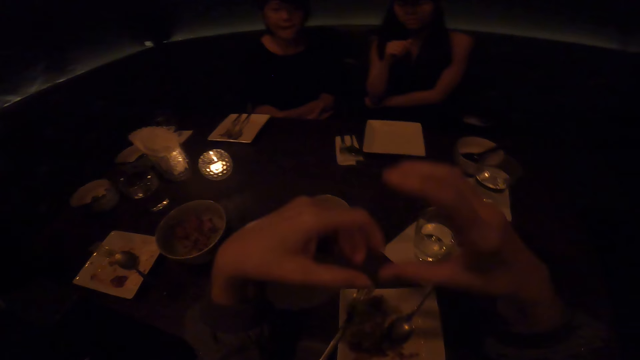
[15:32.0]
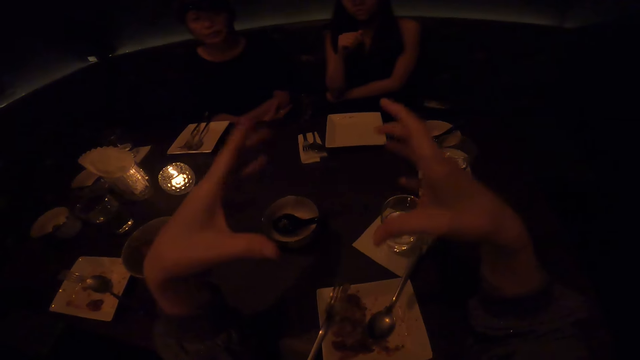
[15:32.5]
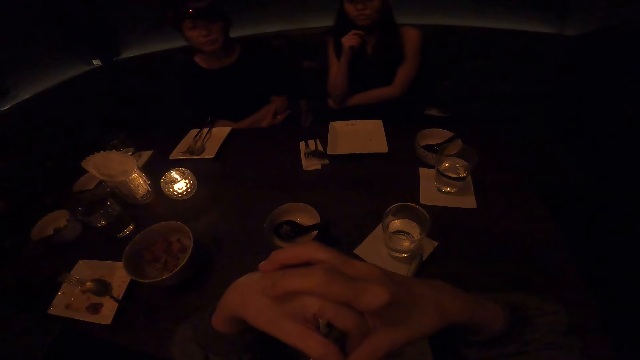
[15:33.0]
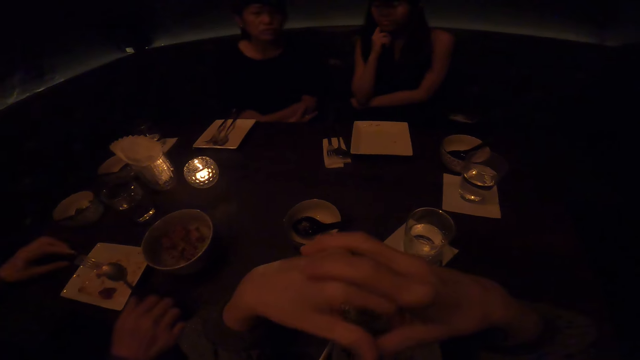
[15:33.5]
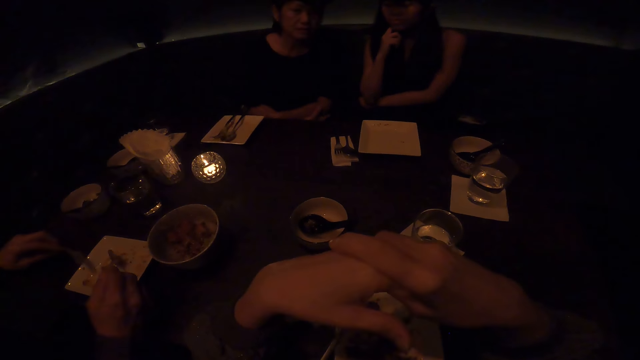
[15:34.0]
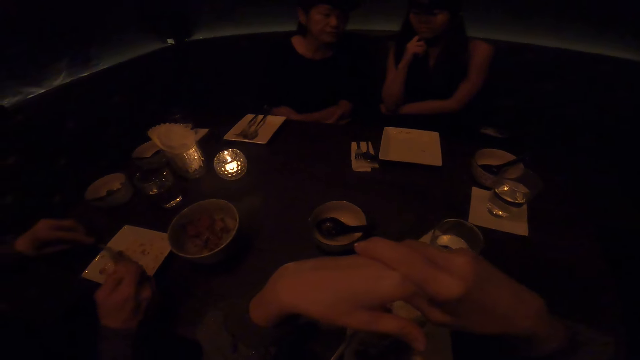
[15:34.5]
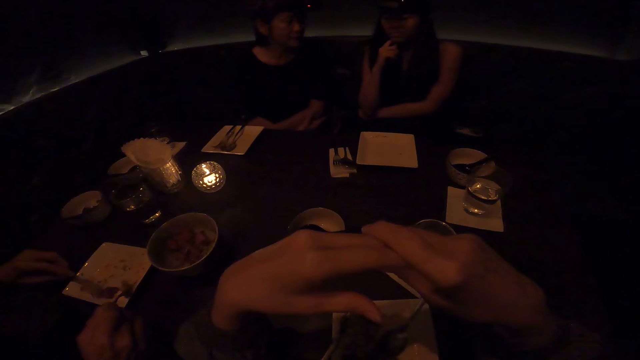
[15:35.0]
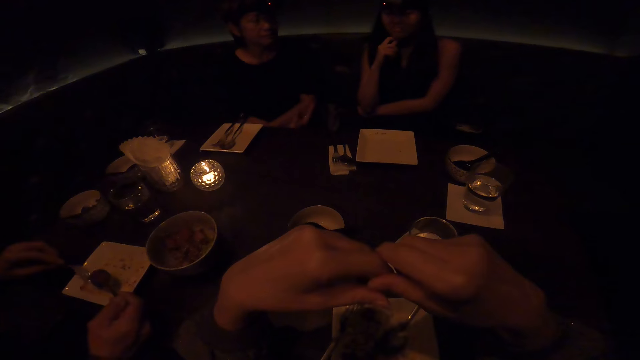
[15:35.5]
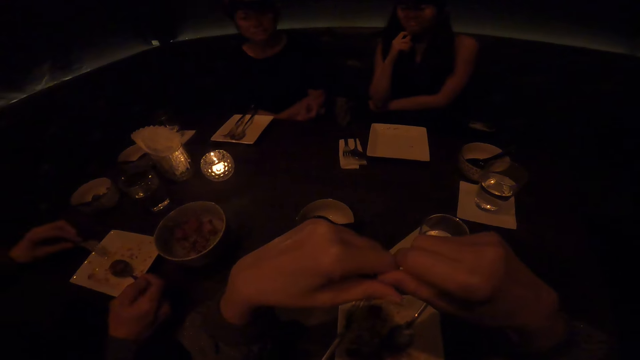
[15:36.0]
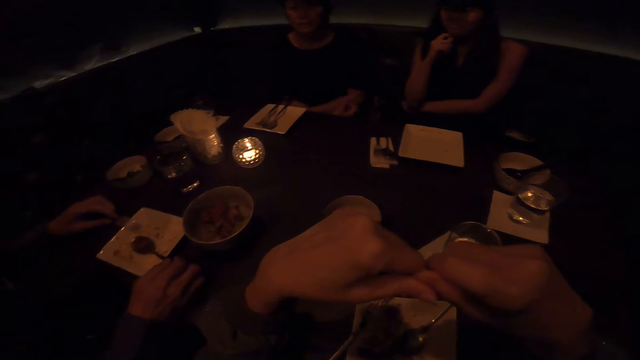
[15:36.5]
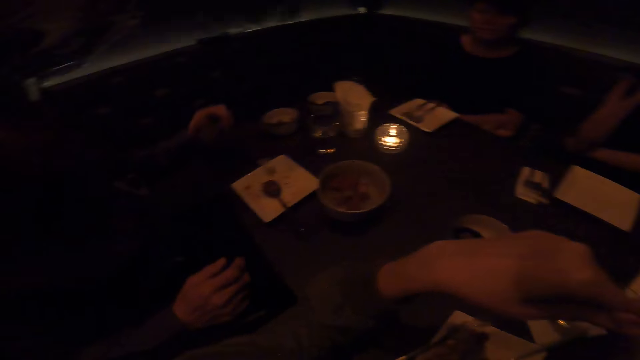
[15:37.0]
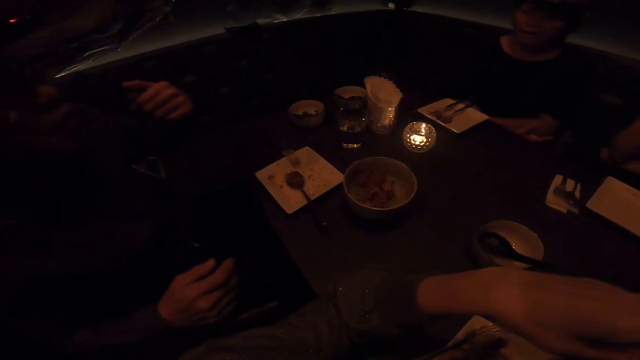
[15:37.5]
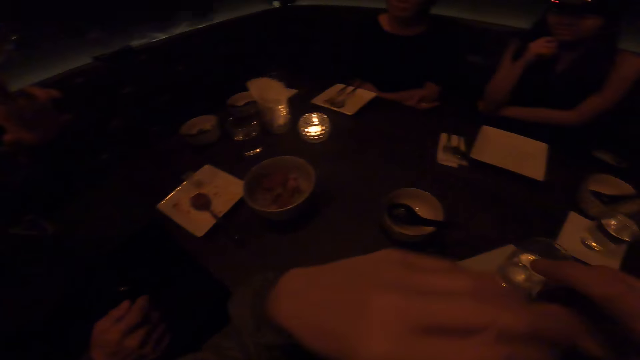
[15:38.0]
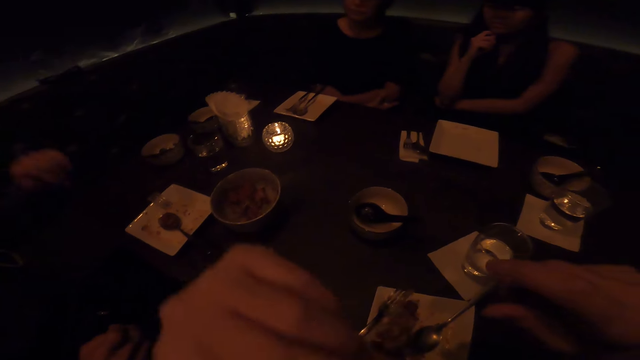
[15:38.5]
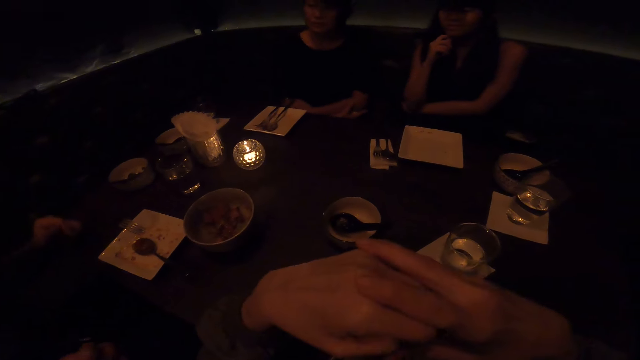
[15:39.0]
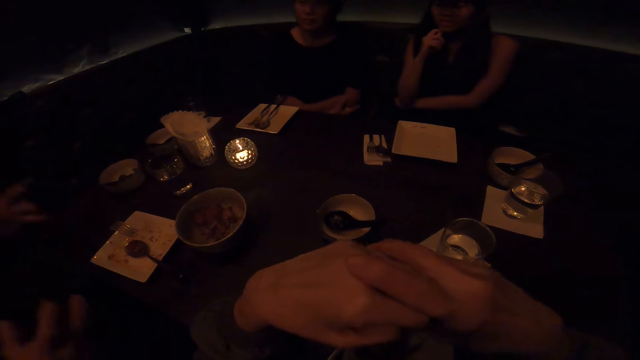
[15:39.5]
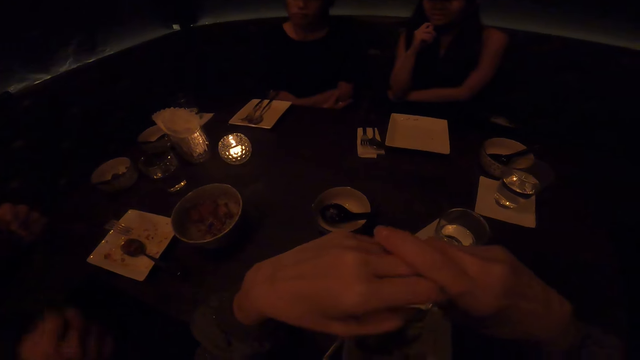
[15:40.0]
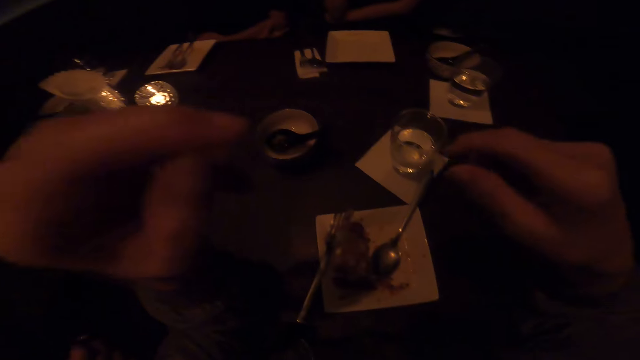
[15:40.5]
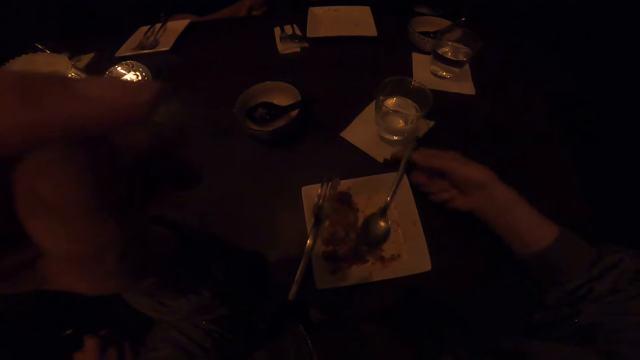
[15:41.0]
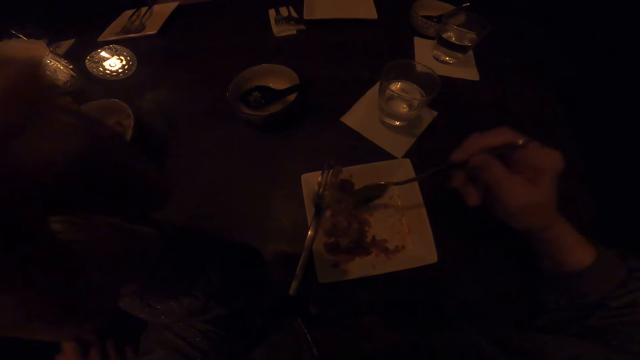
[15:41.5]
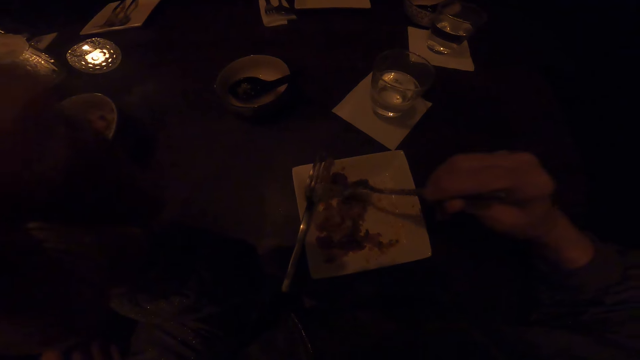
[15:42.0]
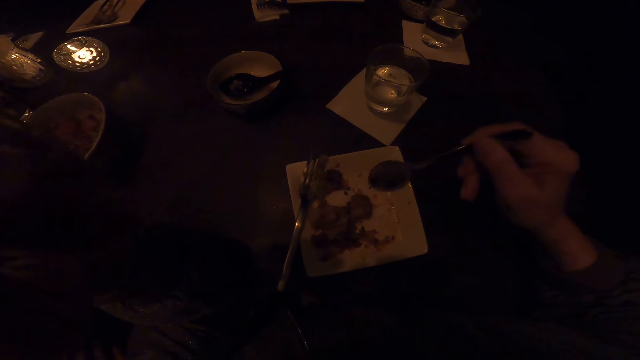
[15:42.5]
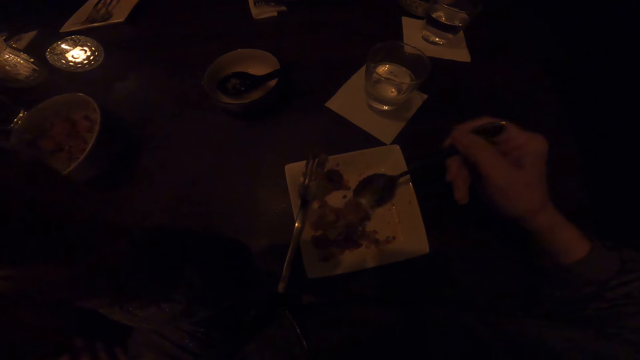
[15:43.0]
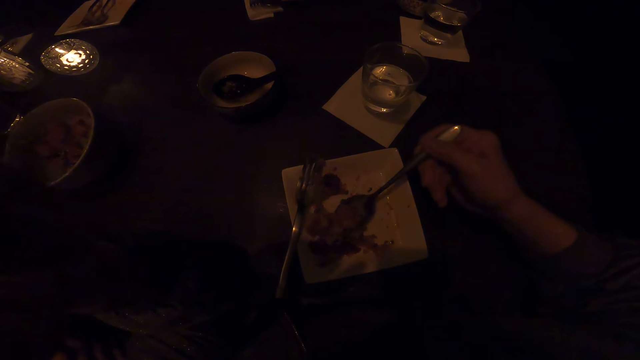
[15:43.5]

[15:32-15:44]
The camera wearer holds the spoon. They scoop food. A man talks with friends. The camera wearer holds the spoon. They scoop the food in the plate.

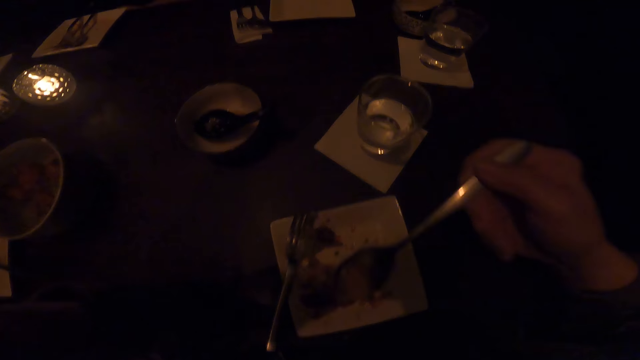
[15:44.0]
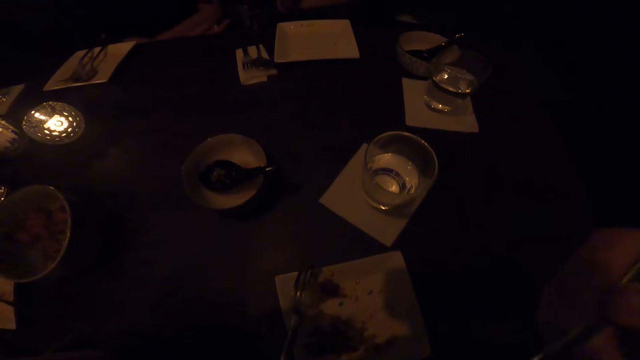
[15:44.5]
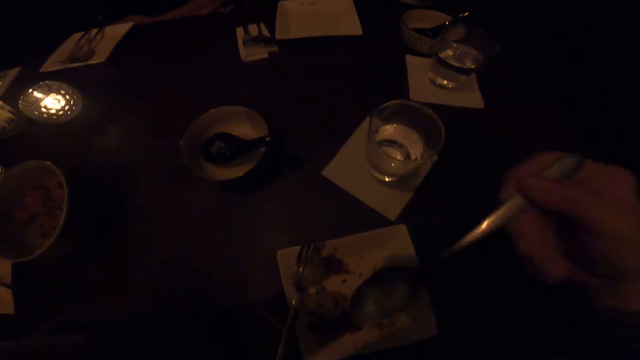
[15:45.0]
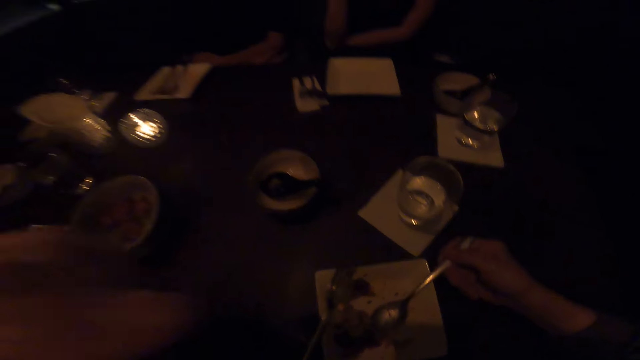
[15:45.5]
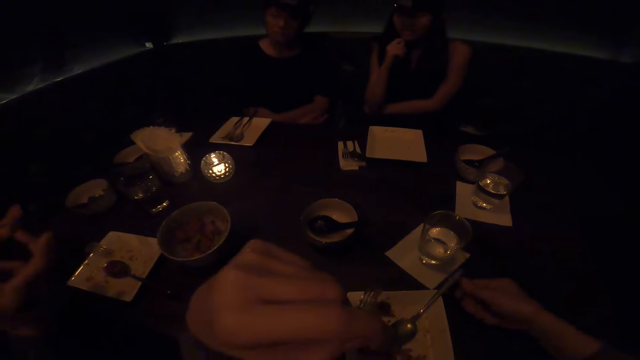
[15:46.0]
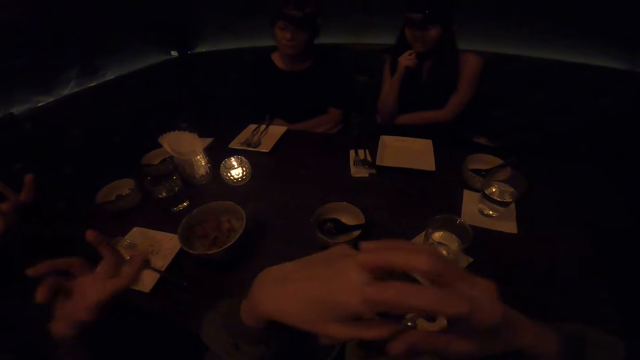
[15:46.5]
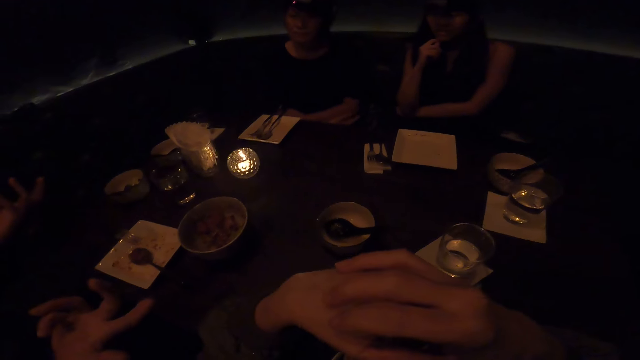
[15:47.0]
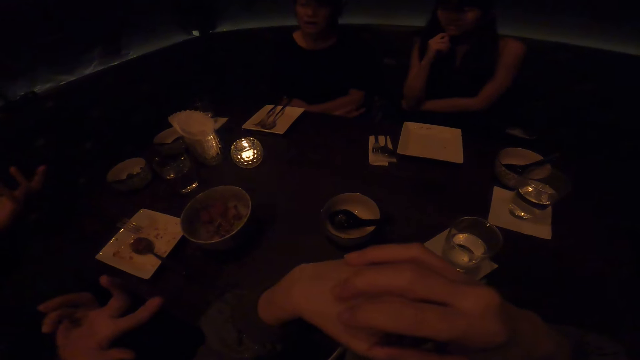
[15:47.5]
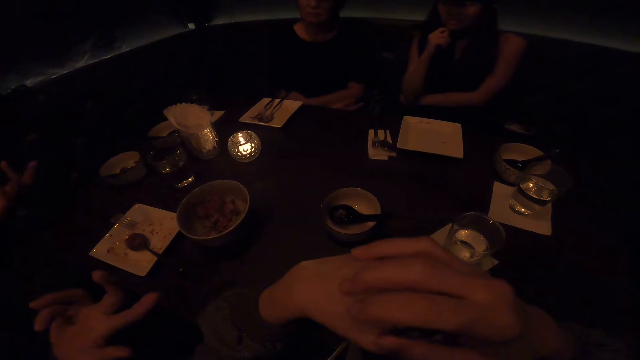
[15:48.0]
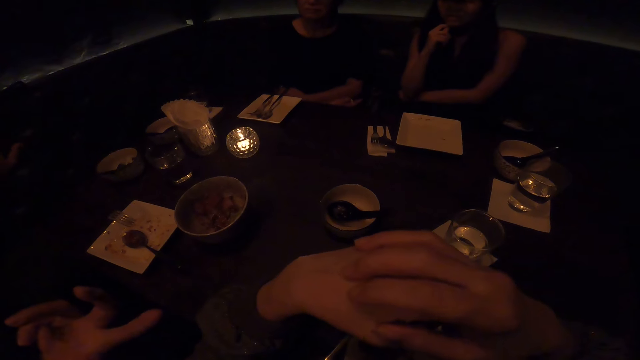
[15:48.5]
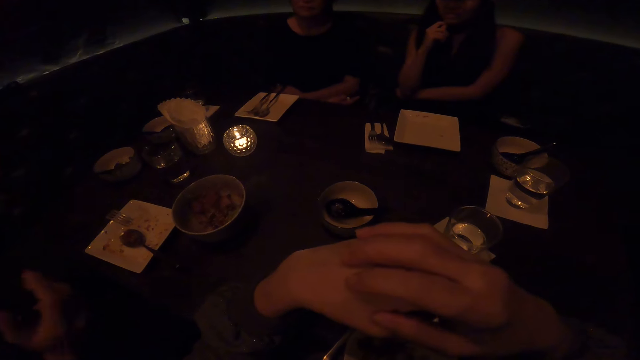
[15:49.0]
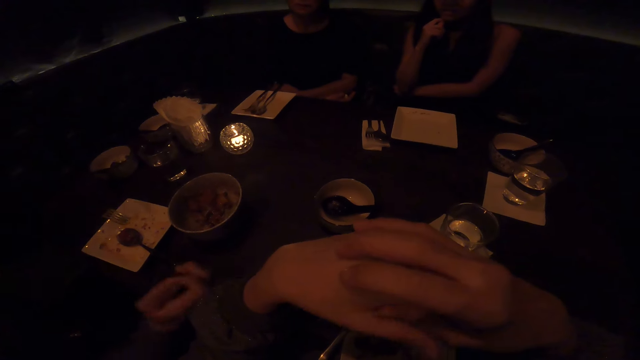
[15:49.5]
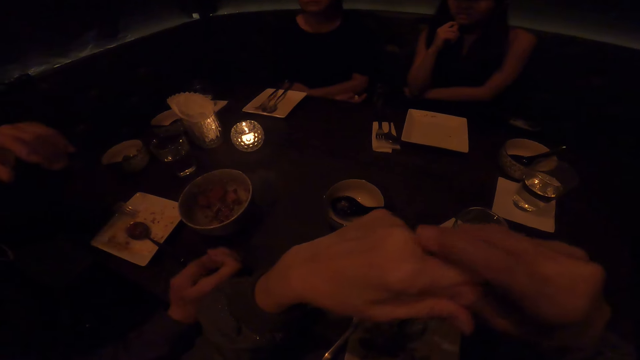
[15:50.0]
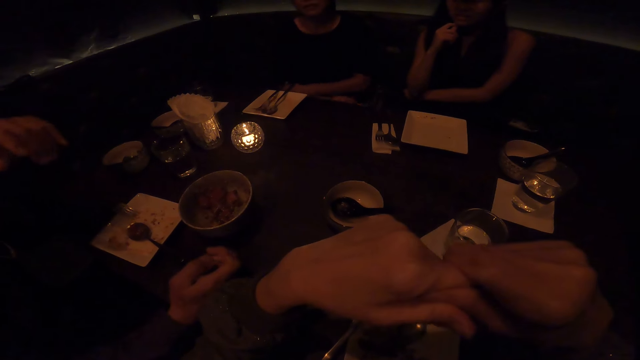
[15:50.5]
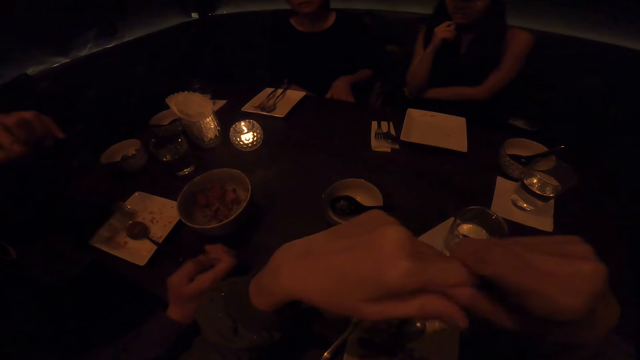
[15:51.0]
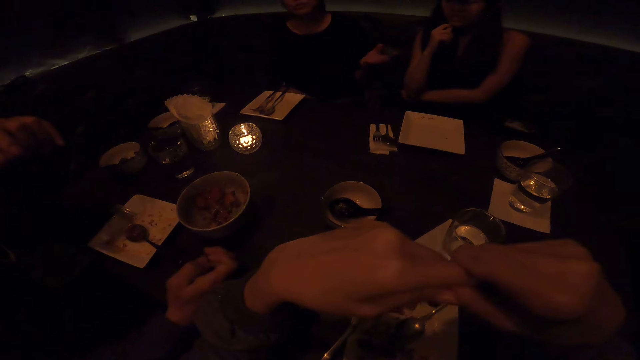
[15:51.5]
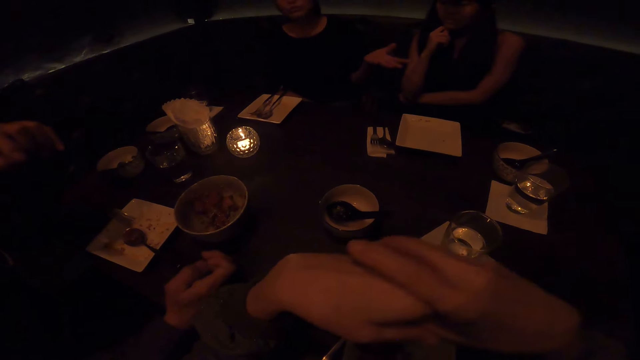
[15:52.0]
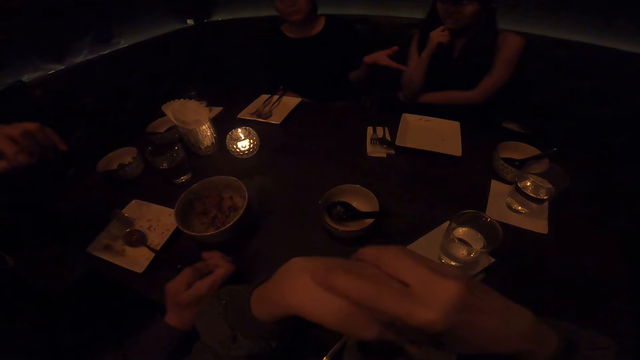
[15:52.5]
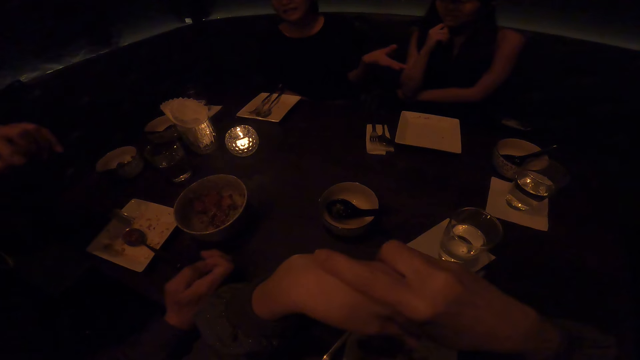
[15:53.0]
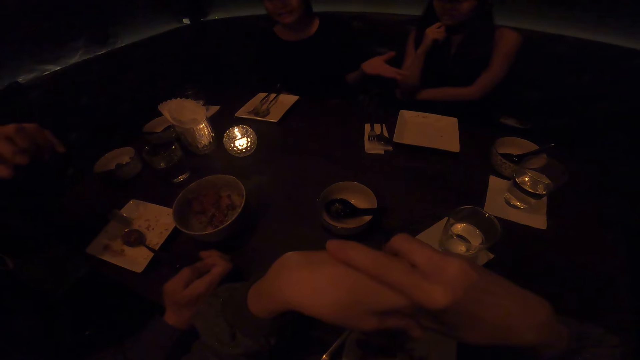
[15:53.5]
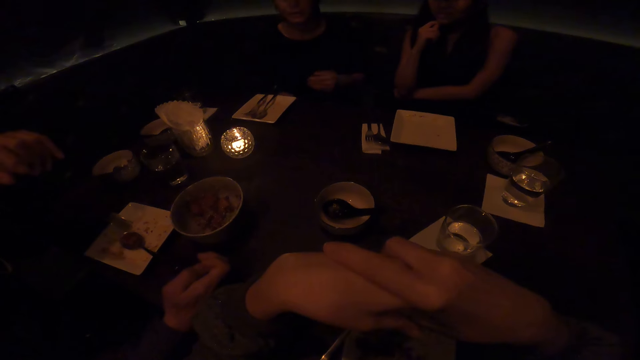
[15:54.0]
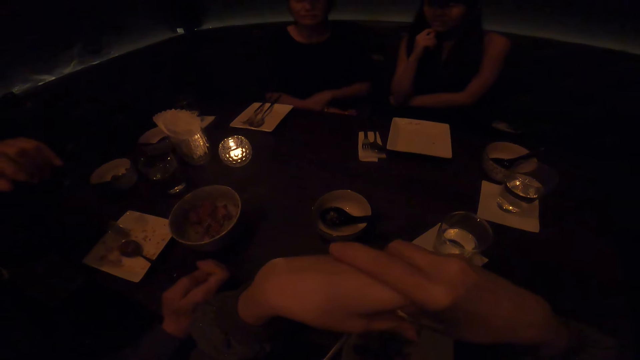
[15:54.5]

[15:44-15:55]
The camera wearer eats food. They drop the spoon. A man, another man and a woman sit in the dining room. A man talks with friends.
